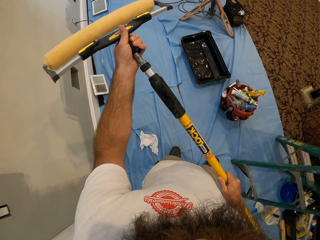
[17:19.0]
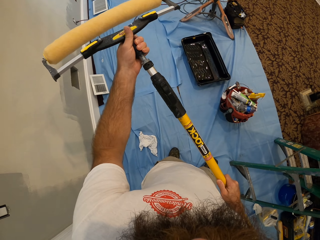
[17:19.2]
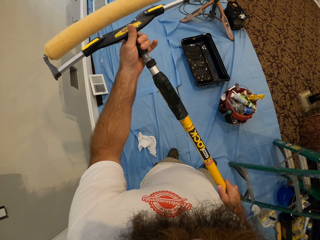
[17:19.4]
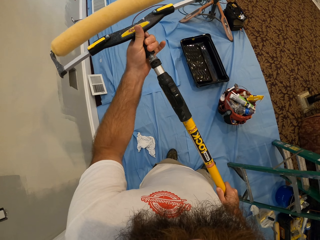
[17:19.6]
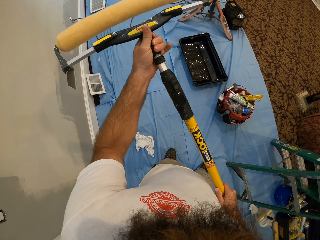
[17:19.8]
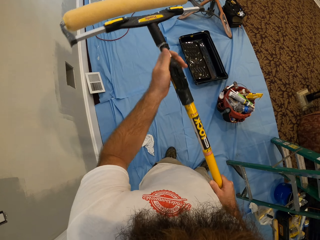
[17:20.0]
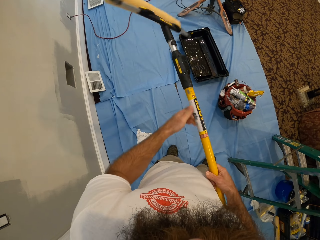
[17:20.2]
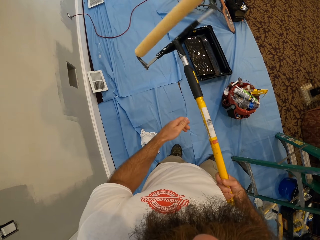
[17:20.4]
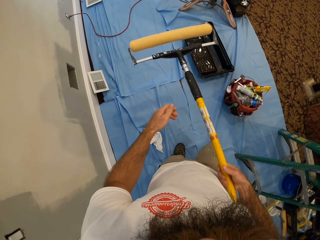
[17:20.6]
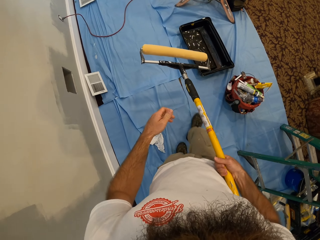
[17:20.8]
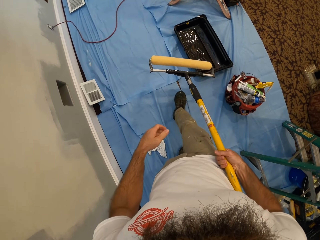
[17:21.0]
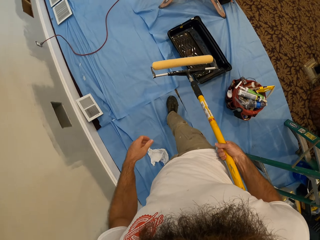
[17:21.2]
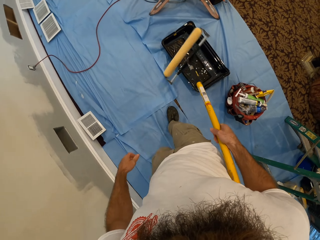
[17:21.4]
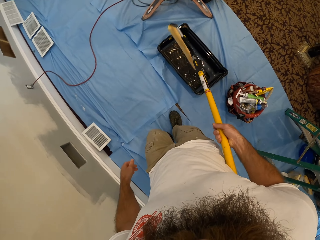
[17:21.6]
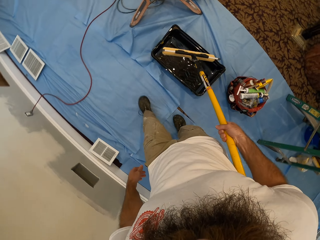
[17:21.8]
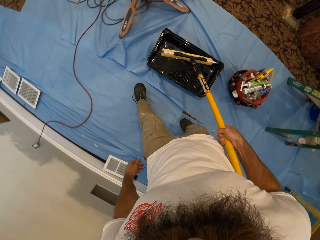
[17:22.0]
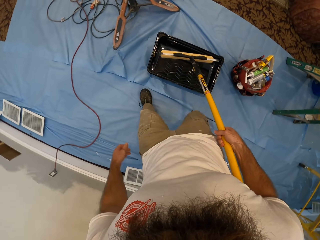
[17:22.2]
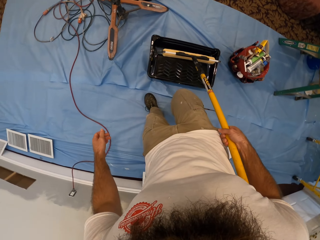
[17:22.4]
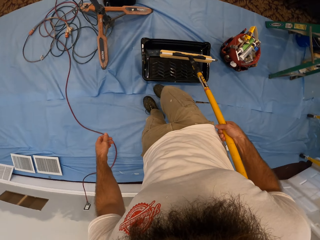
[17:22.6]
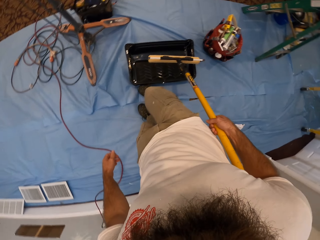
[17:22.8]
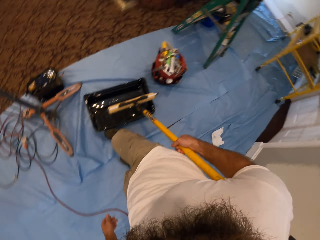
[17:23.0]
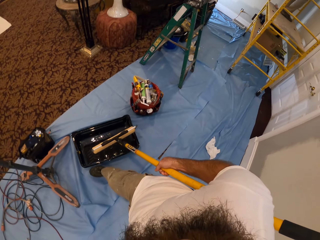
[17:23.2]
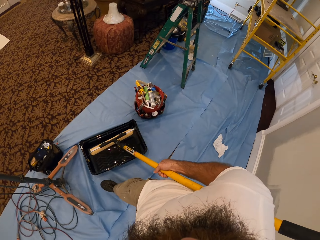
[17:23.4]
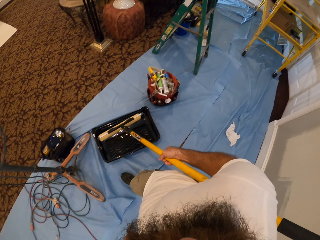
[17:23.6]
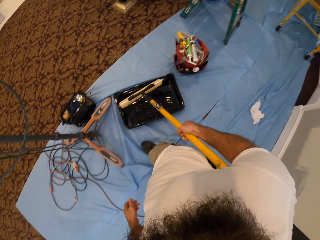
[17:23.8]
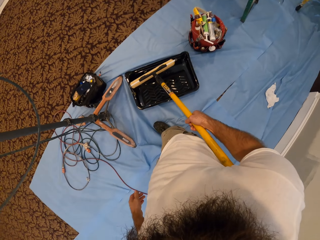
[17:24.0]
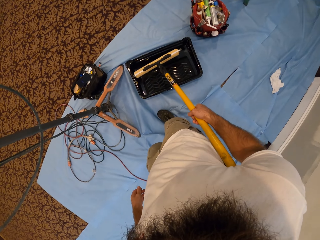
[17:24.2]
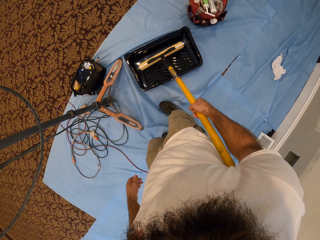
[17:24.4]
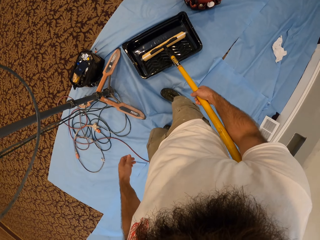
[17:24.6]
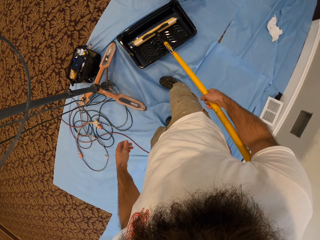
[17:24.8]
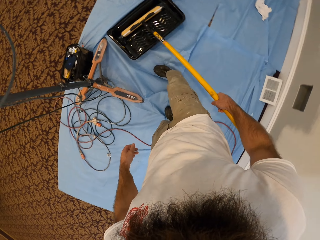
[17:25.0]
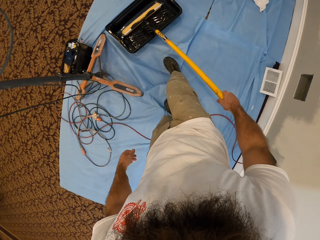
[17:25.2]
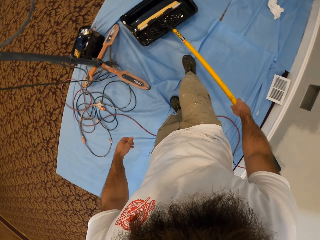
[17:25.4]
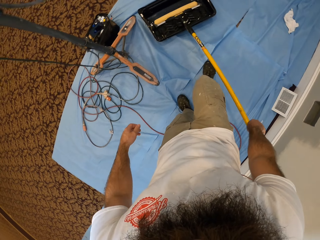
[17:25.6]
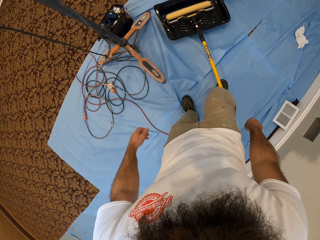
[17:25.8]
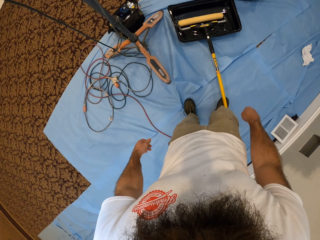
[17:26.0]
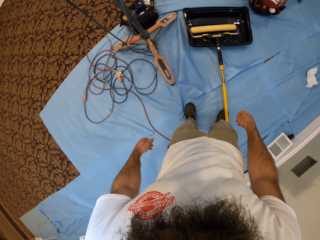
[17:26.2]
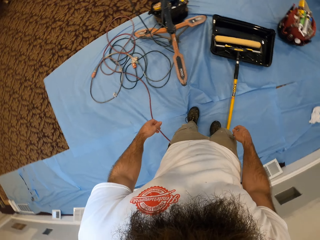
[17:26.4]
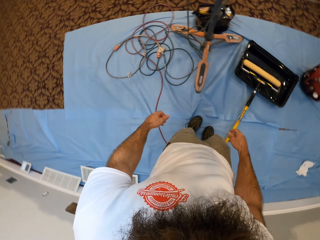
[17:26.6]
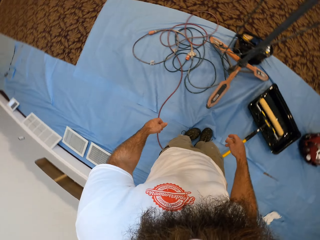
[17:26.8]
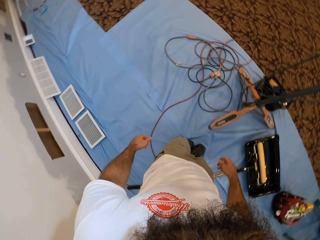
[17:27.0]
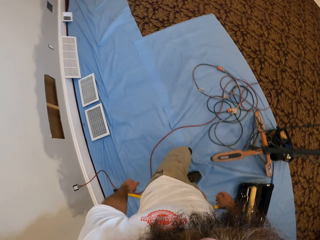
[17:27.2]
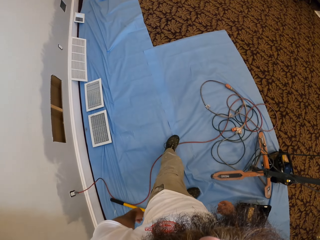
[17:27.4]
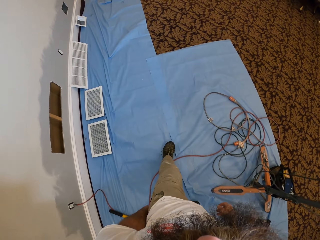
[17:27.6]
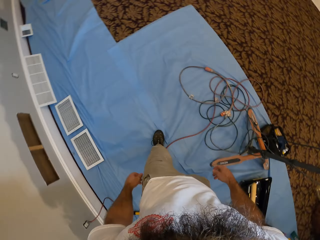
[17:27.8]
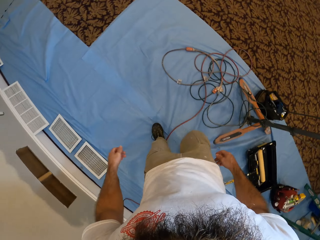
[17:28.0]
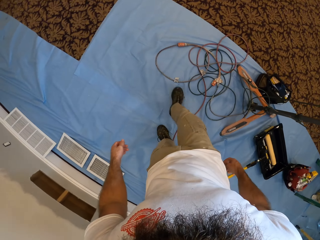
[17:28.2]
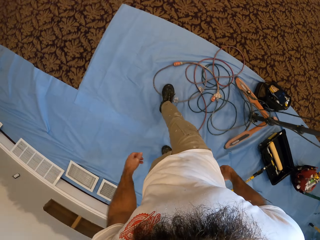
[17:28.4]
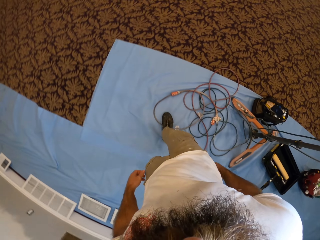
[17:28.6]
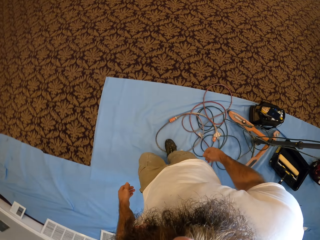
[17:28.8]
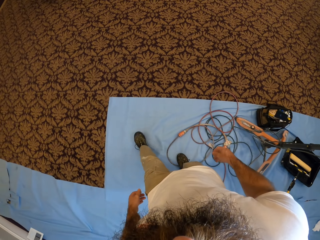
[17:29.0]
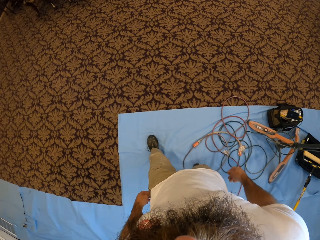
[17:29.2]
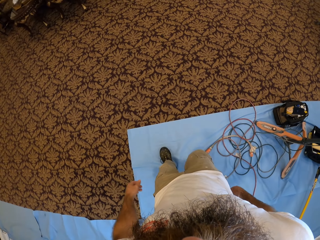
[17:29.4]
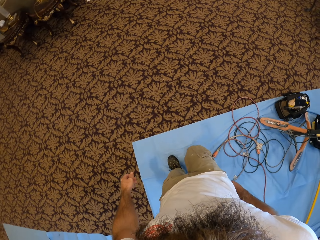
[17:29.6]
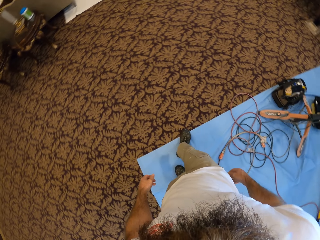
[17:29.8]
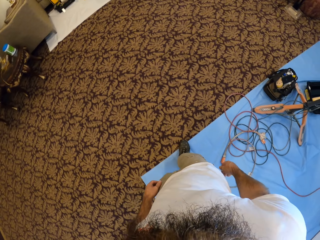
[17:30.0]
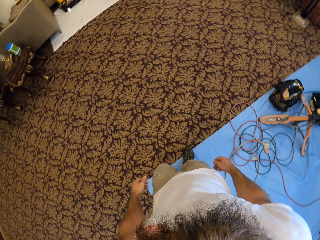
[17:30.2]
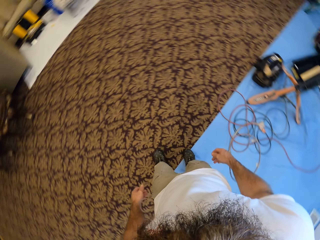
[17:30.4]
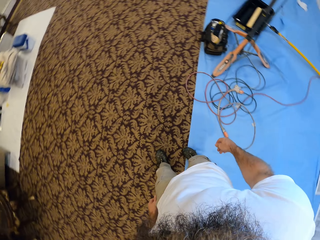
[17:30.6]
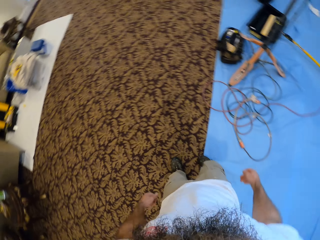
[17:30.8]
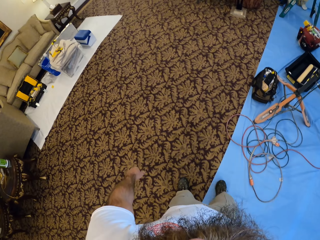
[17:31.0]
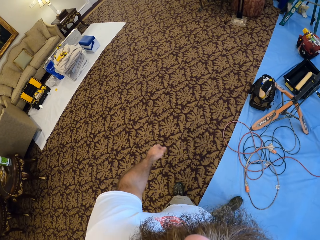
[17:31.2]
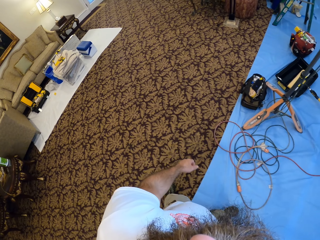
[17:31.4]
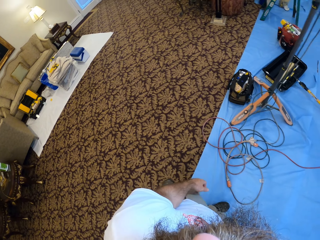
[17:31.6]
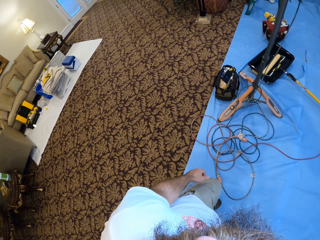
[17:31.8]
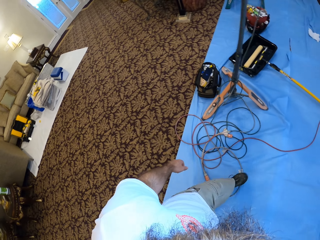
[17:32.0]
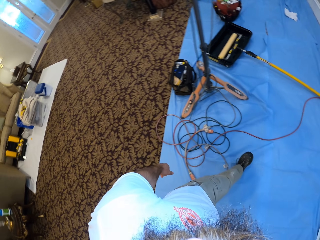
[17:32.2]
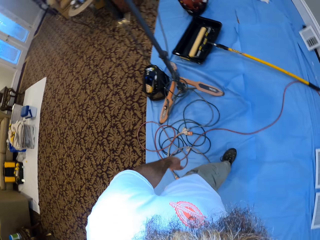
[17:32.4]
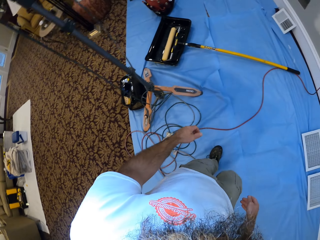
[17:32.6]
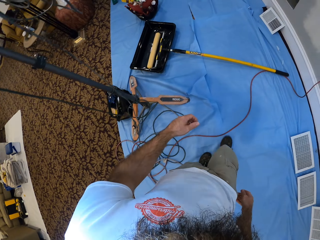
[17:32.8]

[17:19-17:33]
The camera wearer moves the trays on the floor with his right leg. He drops the paint roller on the trays with his right hand. He walks.

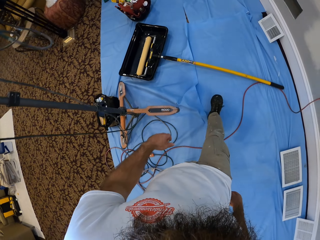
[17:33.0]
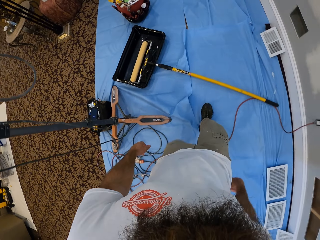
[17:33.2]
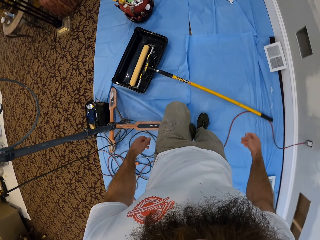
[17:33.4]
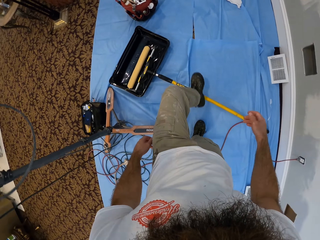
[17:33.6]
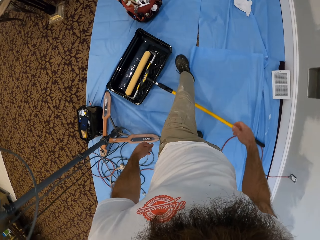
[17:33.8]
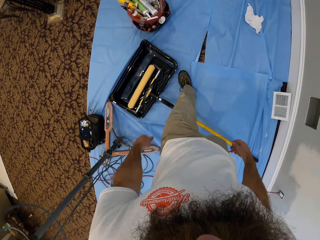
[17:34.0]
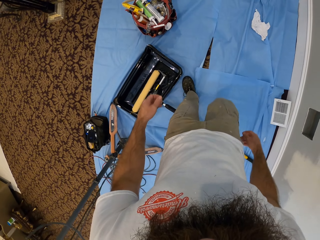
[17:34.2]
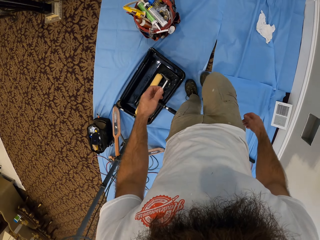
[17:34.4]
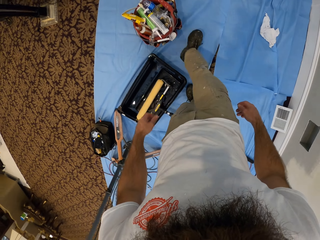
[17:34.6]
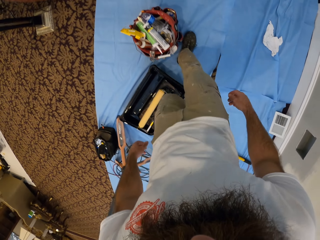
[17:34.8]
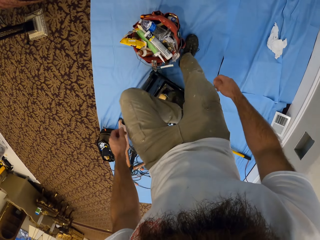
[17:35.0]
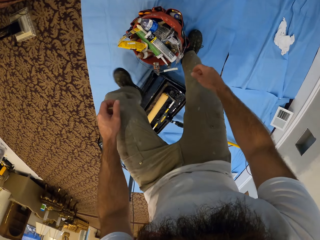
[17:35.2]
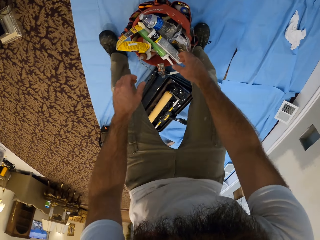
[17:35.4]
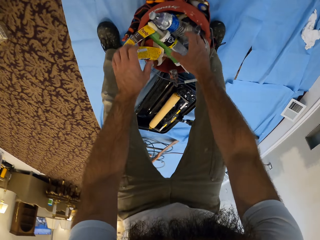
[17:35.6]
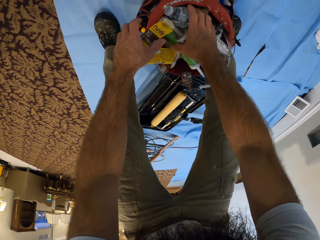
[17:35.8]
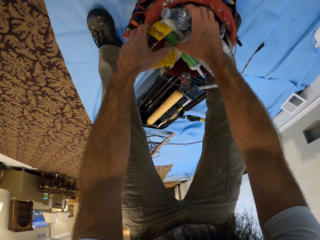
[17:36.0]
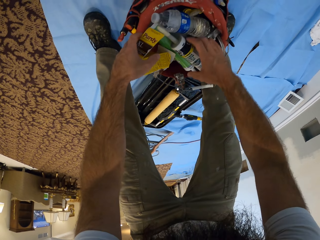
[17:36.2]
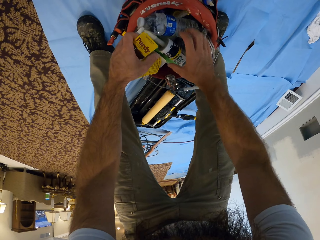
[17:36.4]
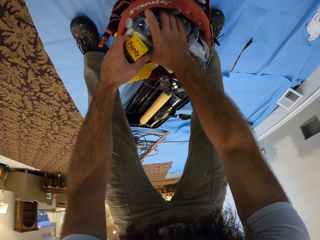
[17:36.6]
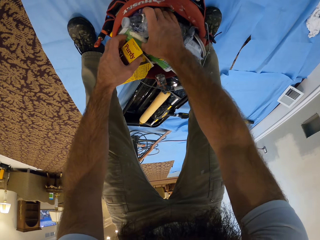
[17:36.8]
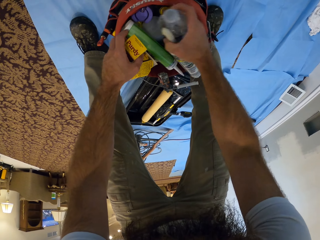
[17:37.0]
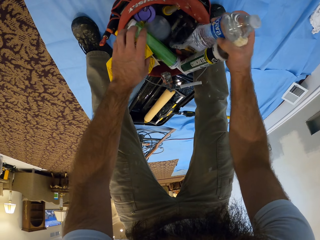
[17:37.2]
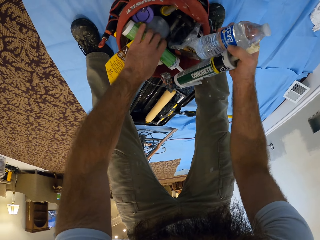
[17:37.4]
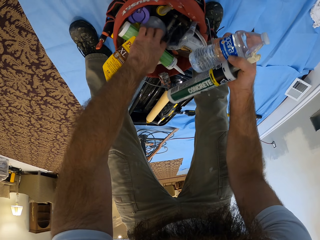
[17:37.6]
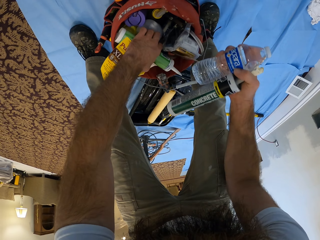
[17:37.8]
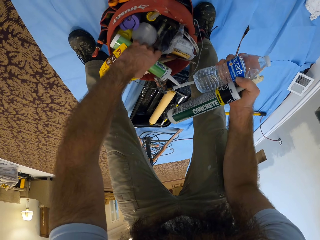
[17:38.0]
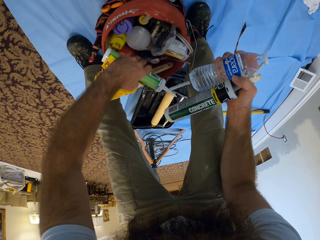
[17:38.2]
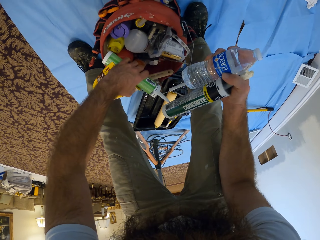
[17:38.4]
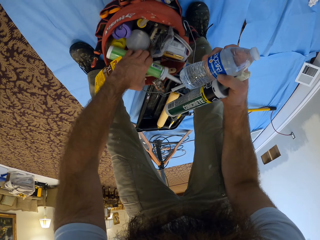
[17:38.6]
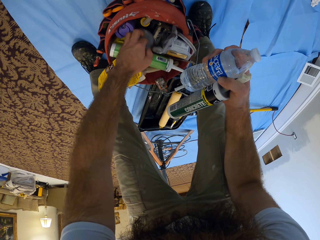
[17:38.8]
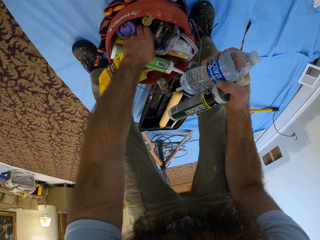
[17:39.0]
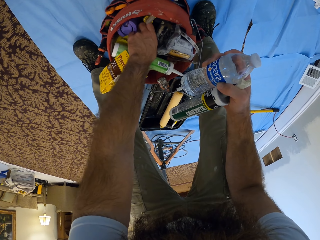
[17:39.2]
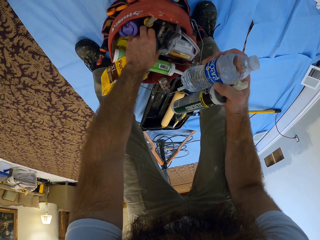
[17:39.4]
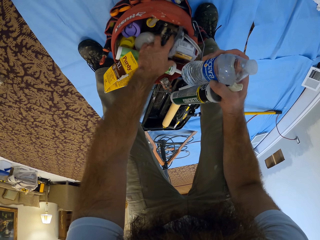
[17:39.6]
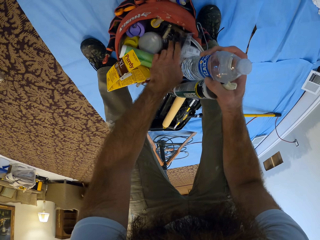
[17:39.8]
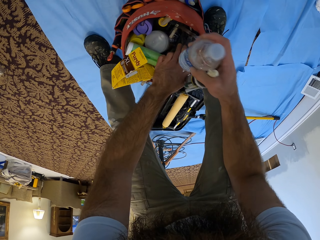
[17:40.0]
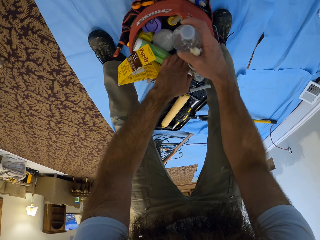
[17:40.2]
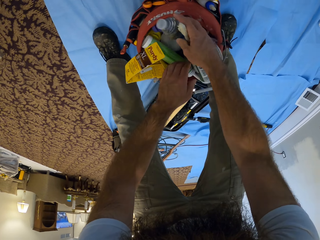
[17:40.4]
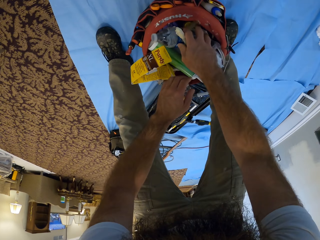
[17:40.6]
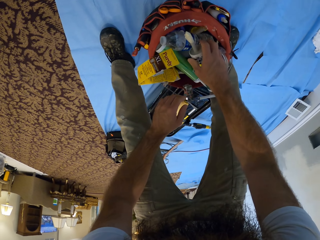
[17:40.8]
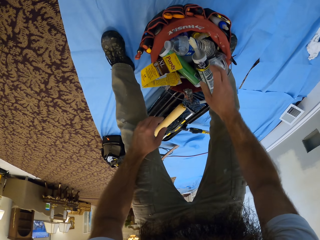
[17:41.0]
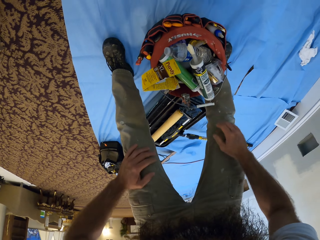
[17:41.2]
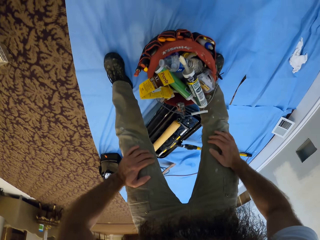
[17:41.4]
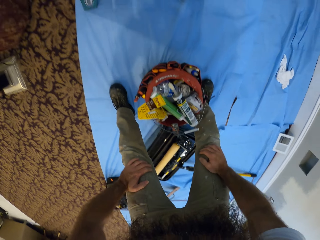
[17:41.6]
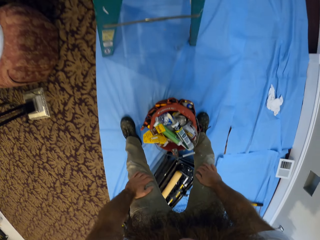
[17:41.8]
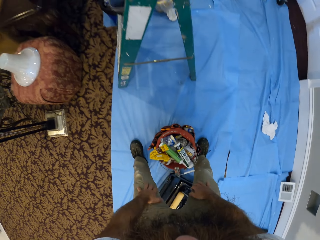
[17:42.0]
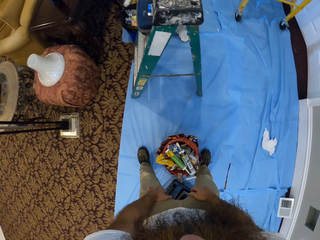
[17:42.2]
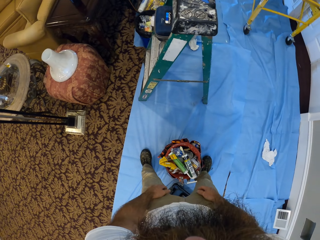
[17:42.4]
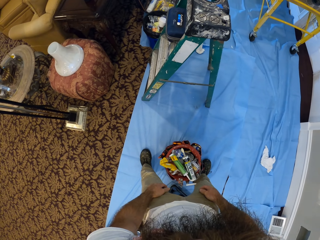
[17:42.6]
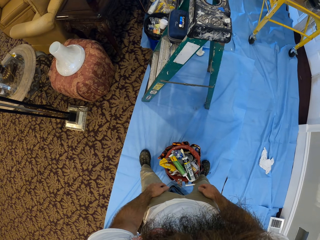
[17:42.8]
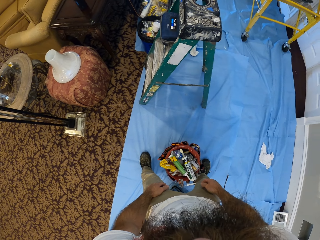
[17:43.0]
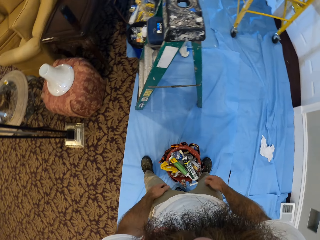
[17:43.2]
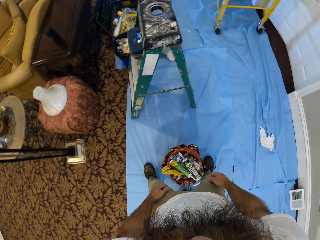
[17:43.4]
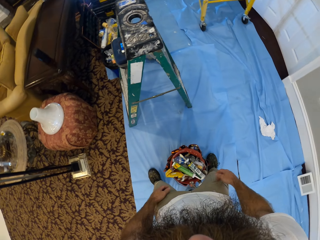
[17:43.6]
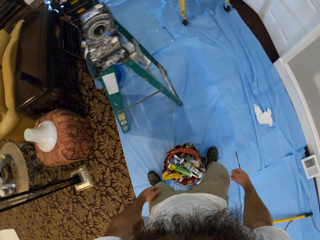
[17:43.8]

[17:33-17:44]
The camera wearer searches through a toolbag on the floor with both hands. They pick a bottle and something from the bucket organizer. They drop the bottle and the object into the bucket organizer.
